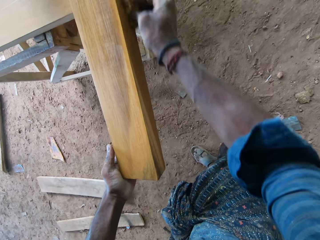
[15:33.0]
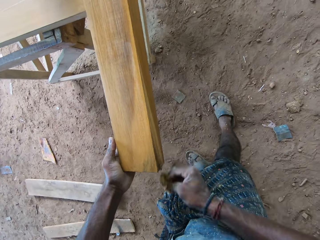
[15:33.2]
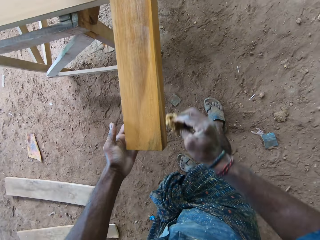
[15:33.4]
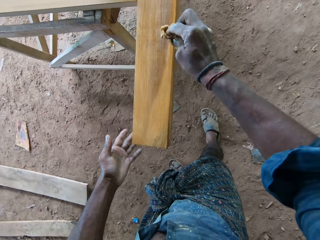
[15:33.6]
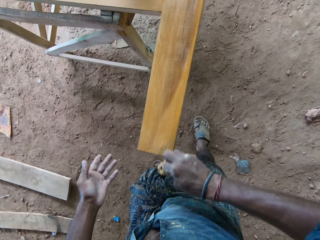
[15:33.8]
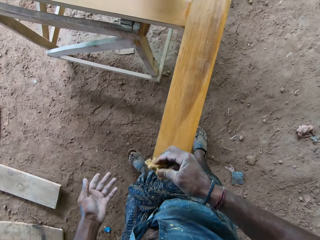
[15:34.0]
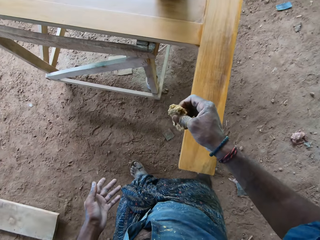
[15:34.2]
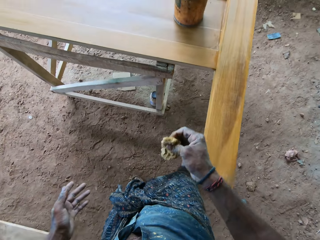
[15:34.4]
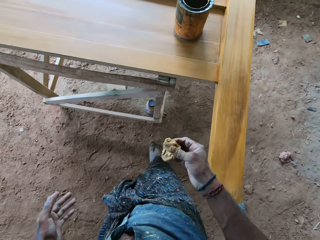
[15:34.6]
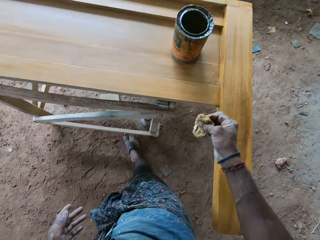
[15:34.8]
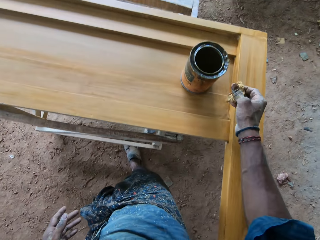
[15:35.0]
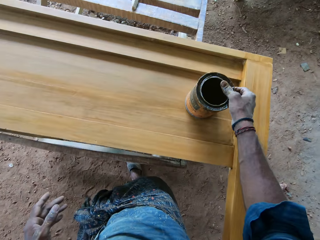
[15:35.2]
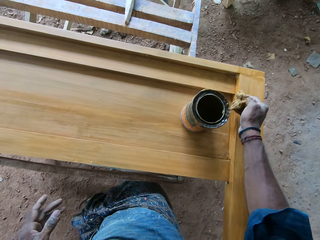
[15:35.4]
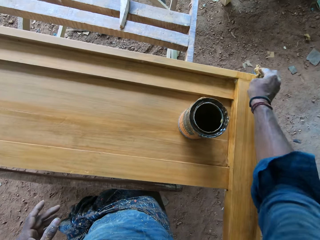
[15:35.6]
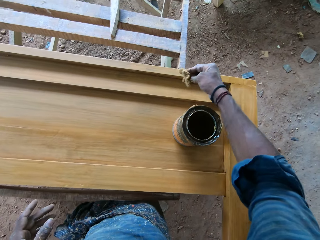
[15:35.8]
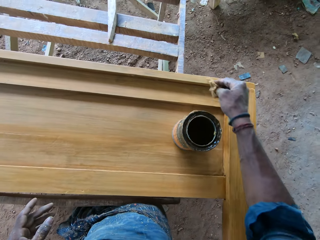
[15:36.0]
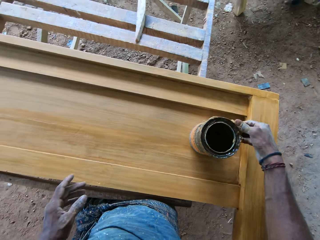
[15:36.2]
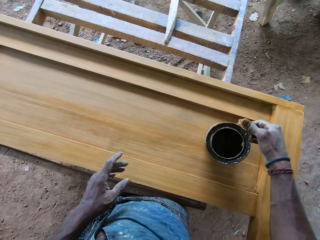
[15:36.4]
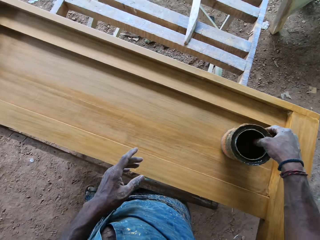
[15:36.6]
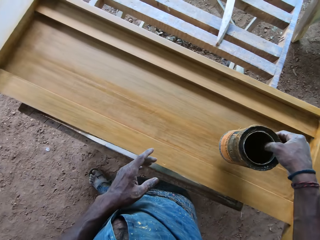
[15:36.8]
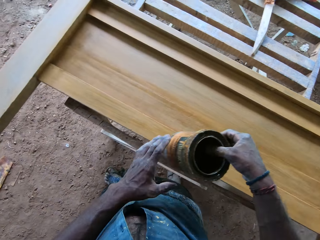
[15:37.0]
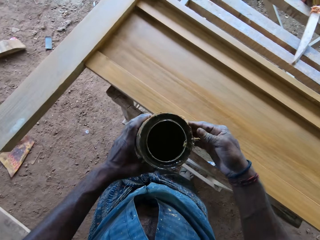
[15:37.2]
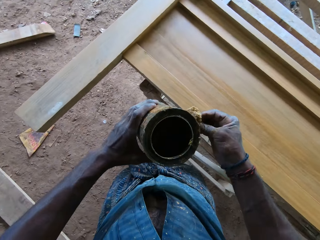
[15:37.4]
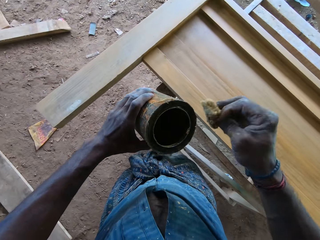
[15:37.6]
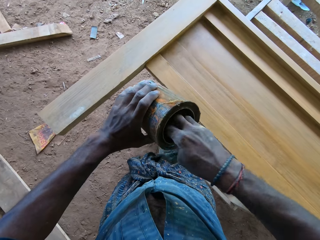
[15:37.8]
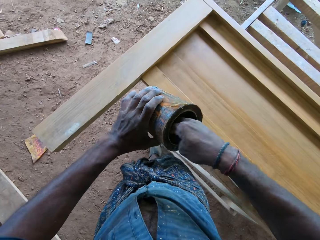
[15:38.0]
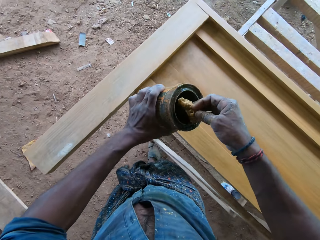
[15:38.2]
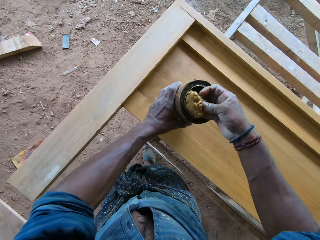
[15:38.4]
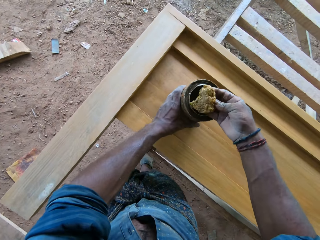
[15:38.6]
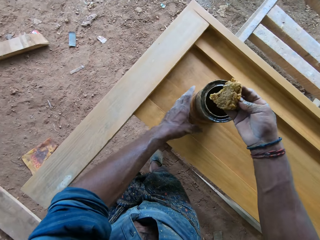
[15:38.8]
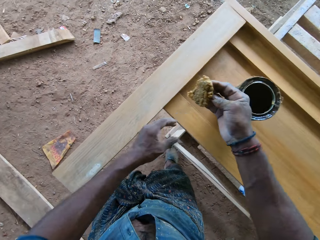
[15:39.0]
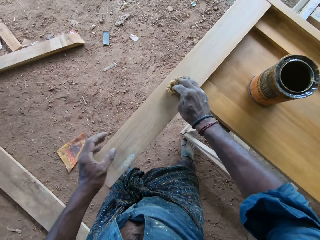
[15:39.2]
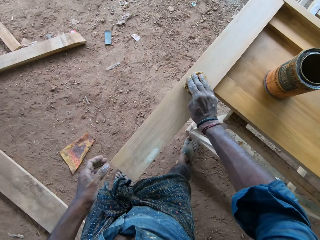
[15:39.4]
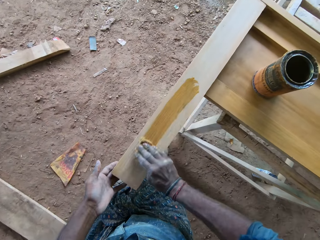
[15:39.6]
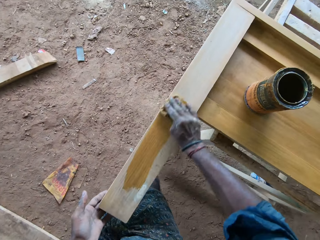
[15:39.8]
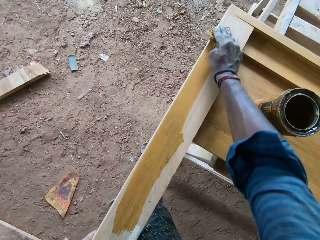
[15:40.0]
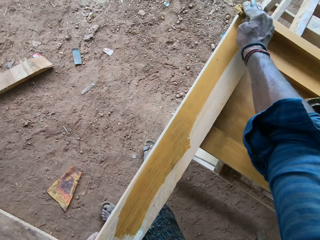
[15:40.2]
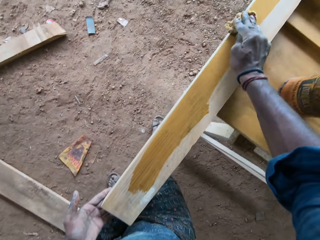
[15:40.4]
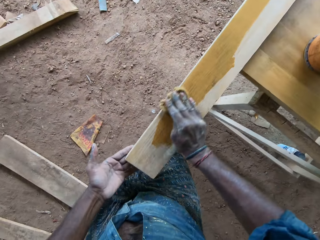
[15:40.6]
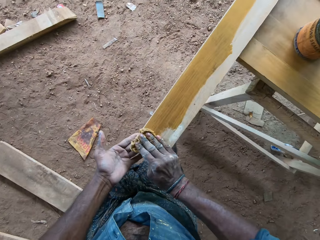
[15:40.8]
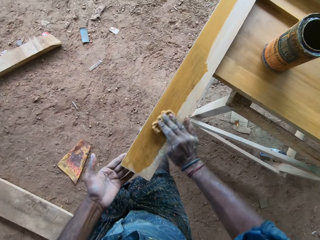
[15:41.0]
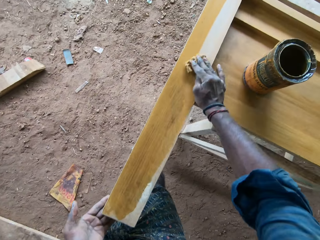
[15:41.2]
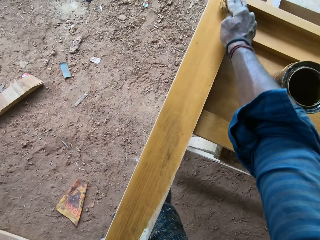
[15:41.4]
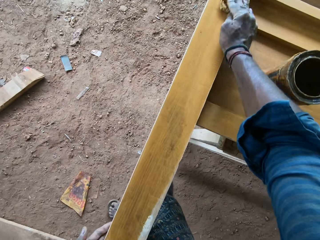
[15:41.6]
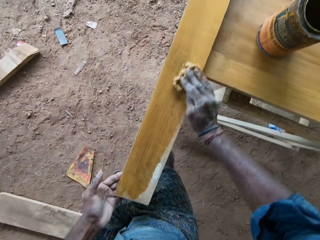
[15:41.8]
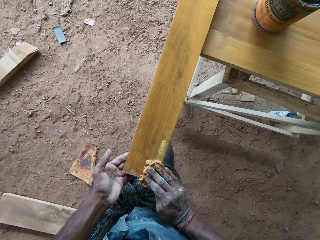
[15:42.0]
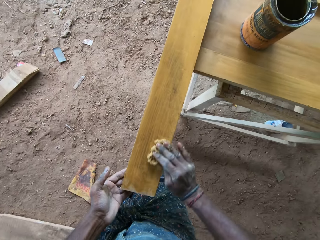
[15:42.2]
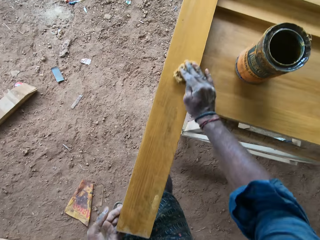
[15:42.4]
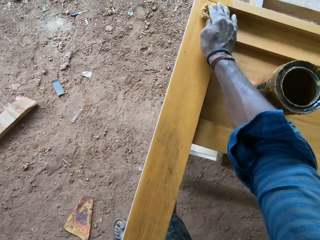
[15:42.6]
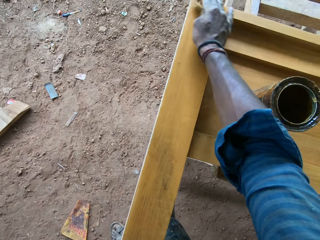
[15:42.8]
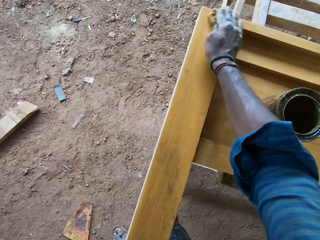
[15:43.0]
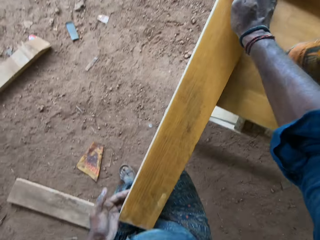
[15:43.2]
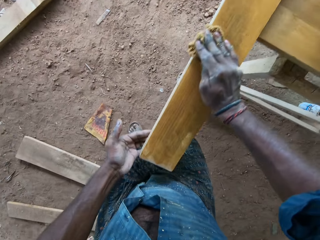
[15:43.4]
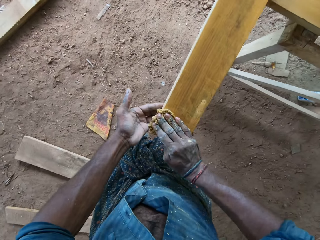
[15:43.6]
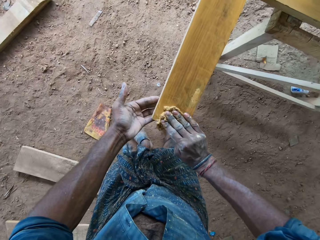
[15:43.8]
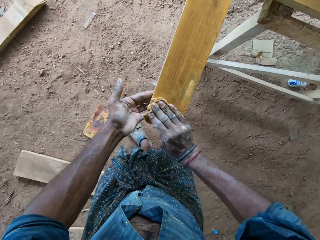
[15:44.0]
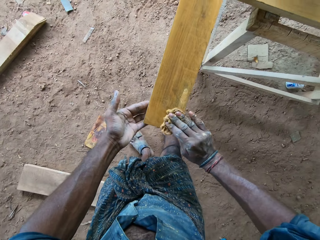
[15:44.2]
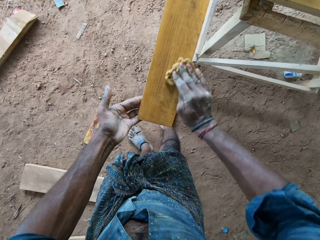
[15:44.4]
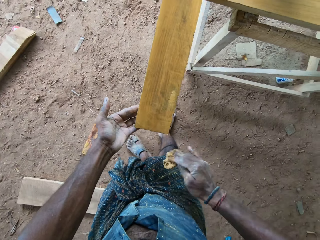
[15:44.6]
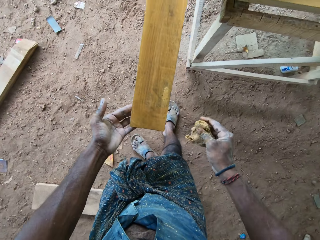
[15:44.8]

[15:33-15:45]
The camera wearer removes the left hand from the headboard. They polish the headboard. They make a step. They apply the thinner on the headboard with a sponge. They pick up the container of the thinner. They hold the container of the thinner on the left hand. They remove the thinner inside the container with the sponge. They put the container of the thinner down on the headboard. They apply the thinner on the headboard with the sponge.

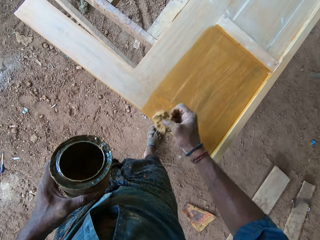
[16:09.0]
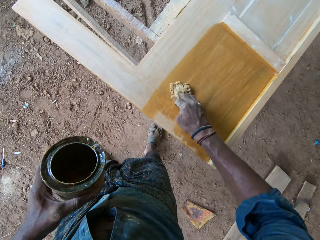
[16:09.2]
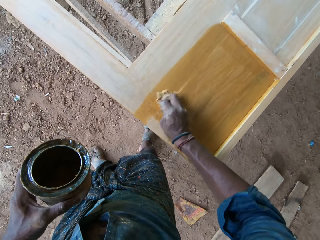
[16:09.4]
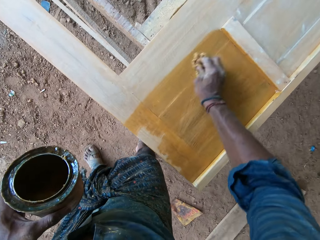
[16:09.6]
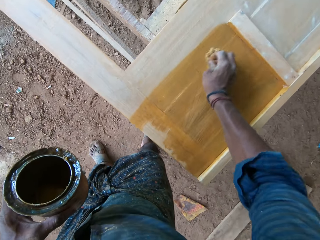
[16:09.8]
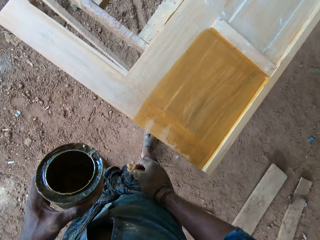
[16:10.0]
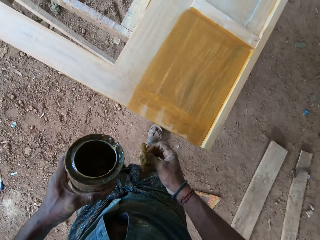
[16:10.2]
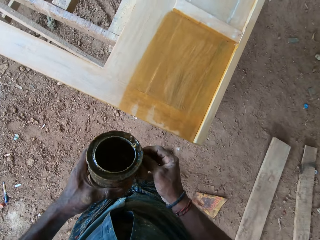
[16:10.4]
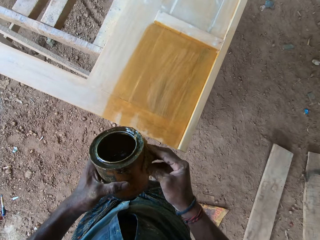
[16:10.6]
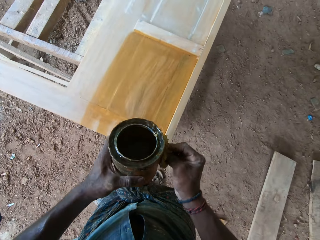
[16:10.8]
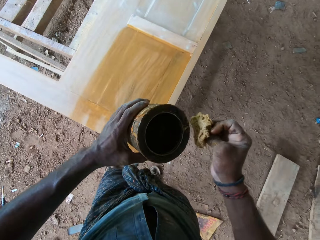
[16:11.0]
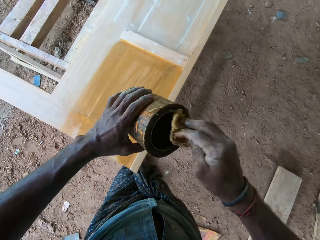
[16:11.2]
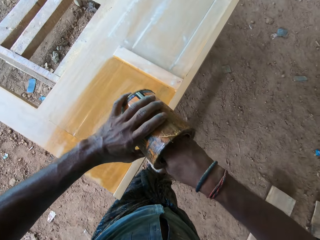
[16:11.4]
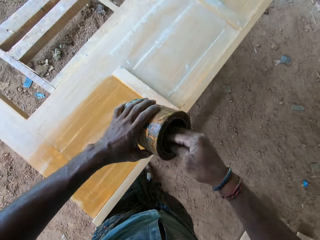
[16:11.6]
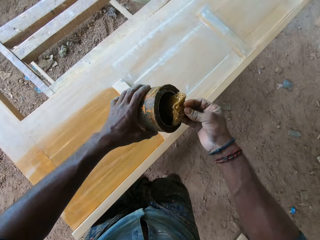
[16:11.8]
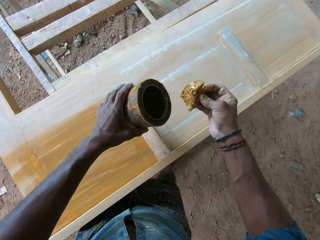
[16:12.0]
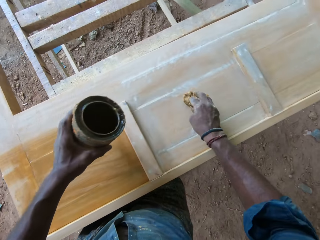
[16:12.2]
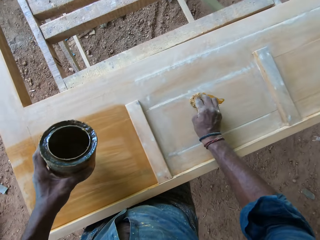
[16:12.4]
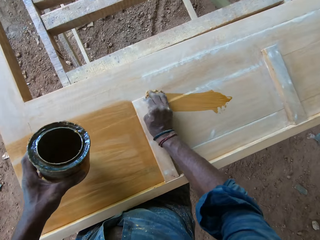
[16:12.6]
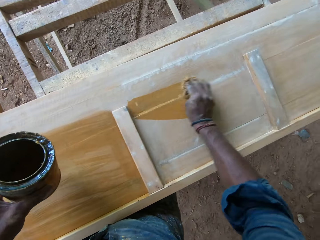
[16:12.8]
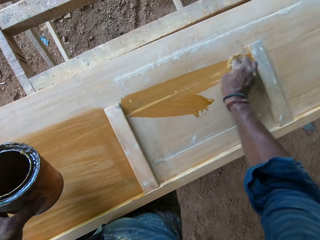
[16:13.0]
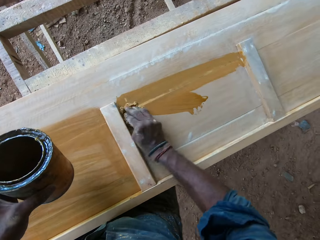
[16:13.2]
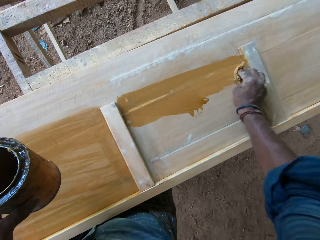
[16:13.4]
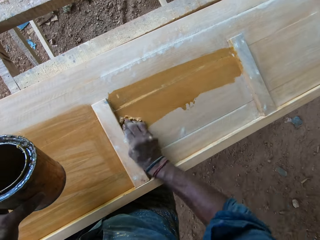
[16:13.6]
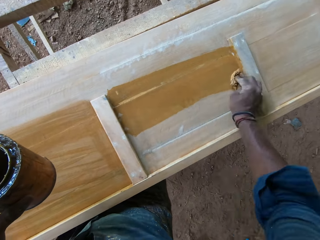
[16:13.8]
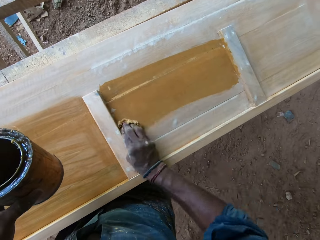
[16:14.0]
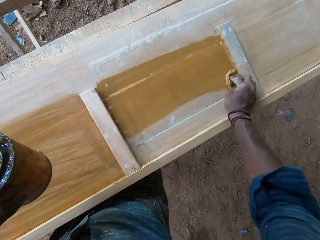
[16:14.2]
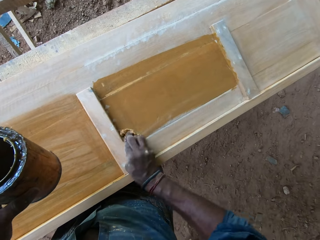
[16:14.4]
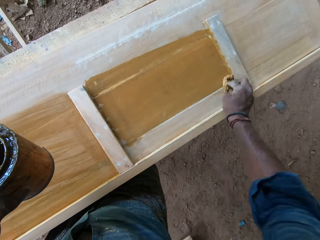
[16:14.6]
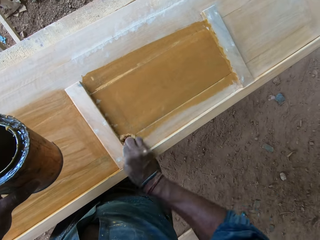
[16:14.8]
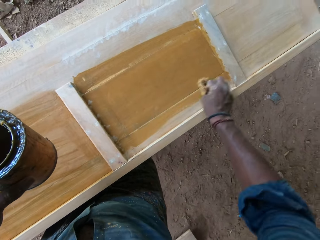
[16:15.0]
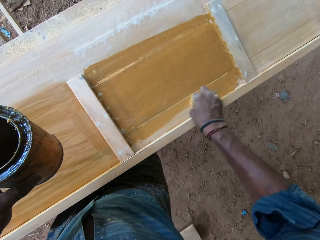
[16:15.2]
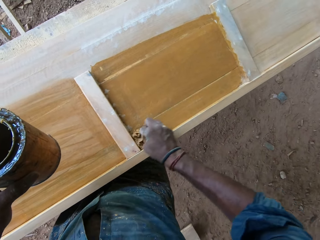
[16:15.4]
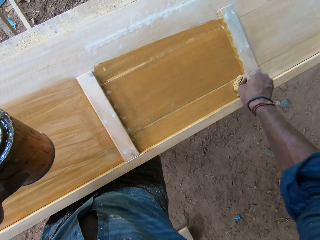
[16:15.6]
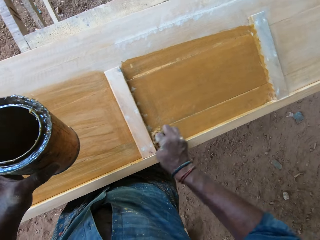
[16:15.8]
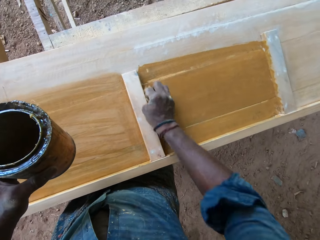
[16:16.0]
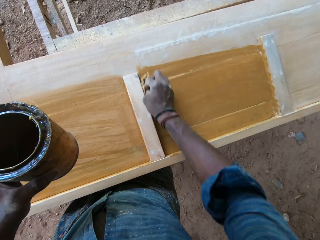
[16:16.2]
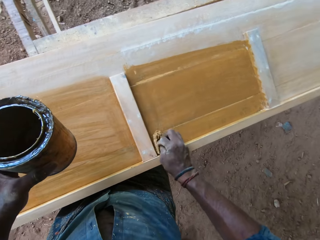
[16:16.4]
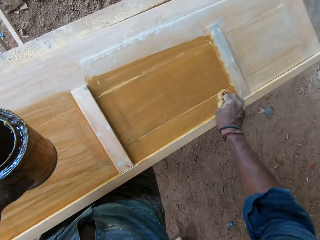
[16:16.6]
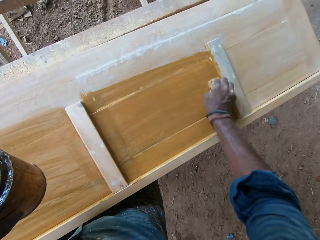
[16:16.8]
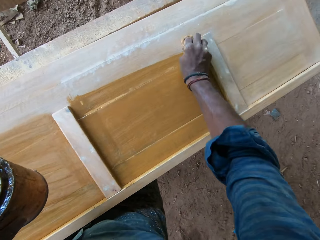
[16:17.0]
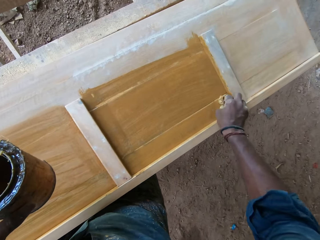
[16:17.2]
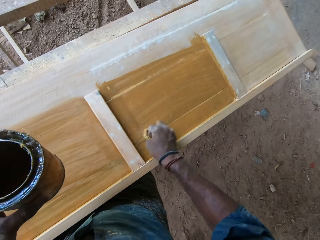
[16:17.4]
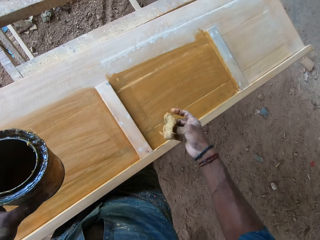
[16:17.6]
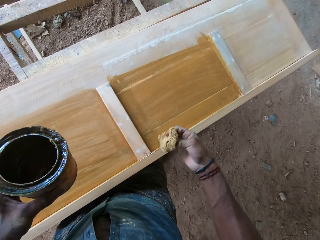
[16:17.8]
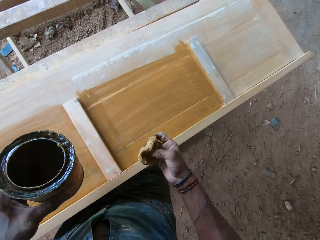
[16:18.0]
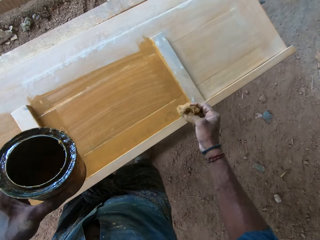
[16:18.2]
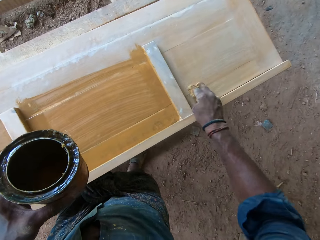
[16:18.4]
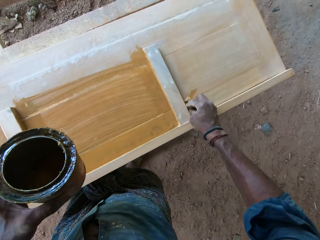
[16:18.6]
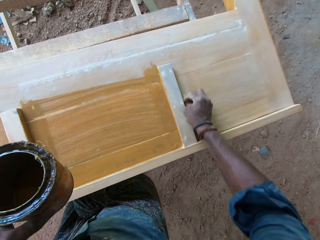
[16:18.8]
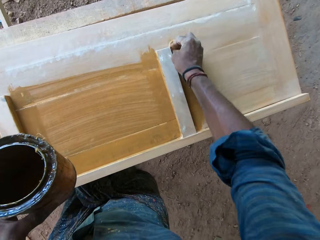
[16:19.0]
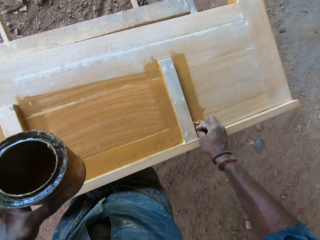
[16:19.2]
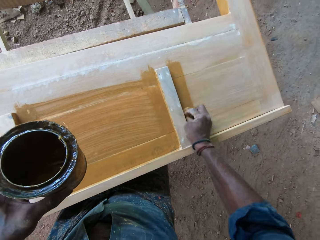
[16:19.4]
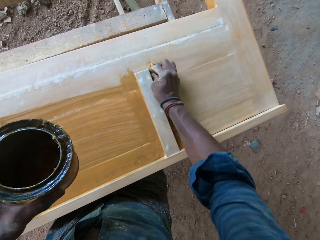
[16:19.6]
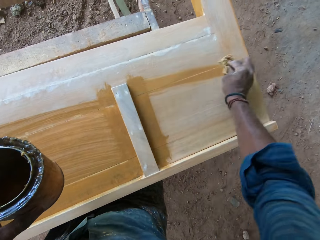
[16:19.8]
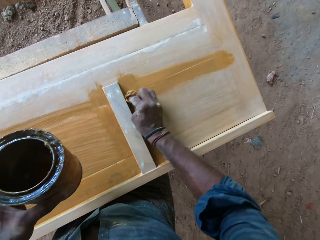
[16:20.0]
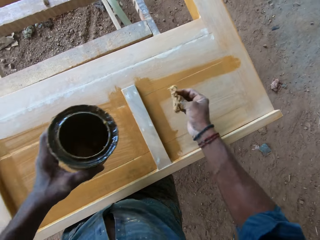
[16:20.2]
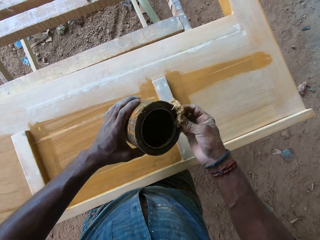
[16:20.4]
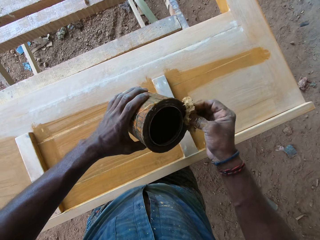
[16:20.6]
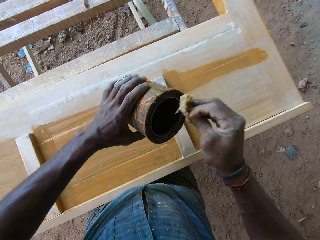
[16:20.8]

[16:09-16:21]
The camera wearer folds the sponge on the hand. They remove the thinner inside the container with the sponge. They move around. They apply the thinner on the headboard with the sponge.
